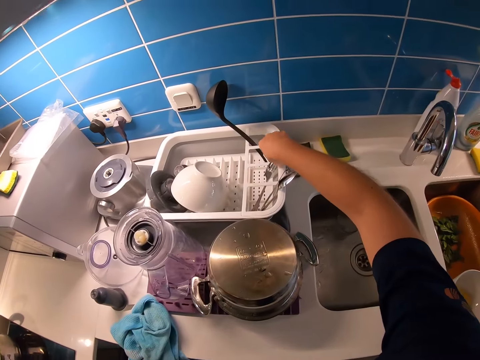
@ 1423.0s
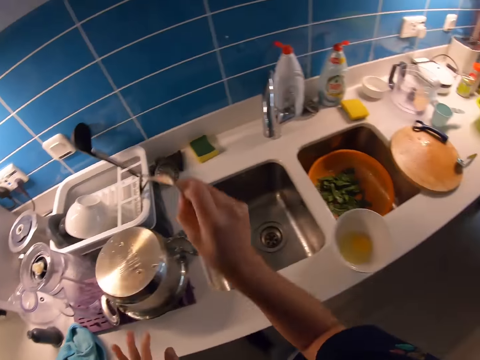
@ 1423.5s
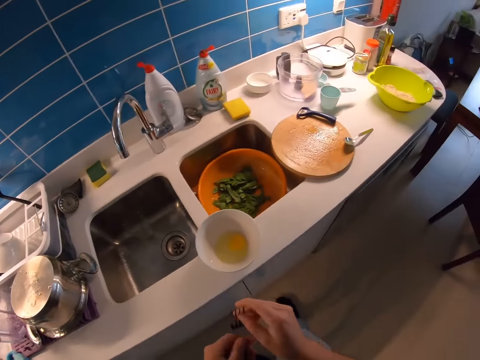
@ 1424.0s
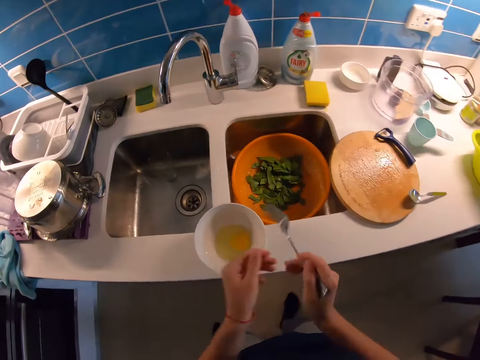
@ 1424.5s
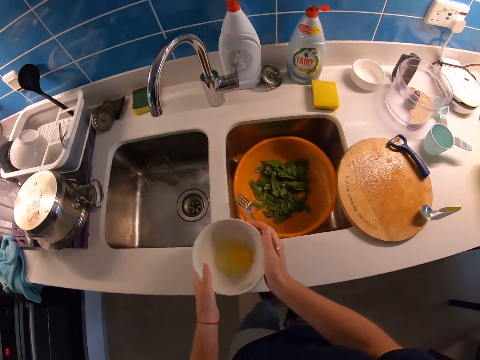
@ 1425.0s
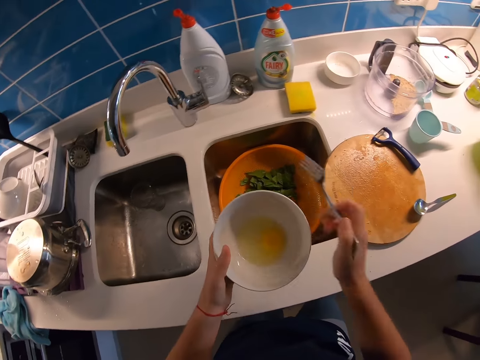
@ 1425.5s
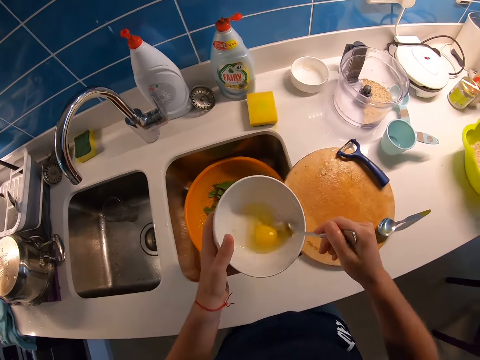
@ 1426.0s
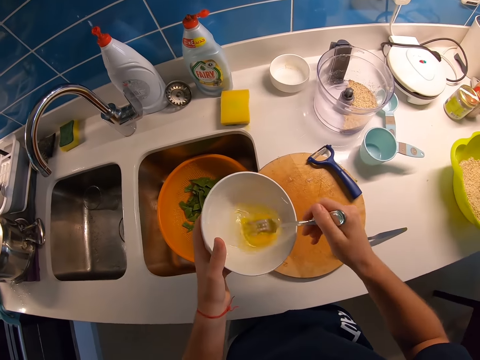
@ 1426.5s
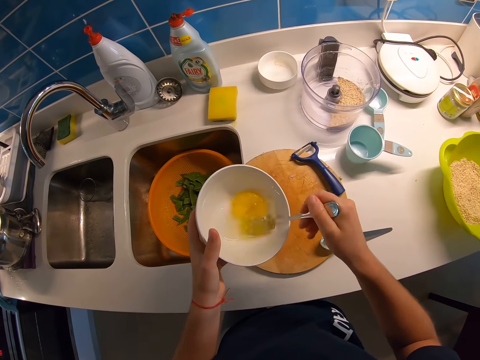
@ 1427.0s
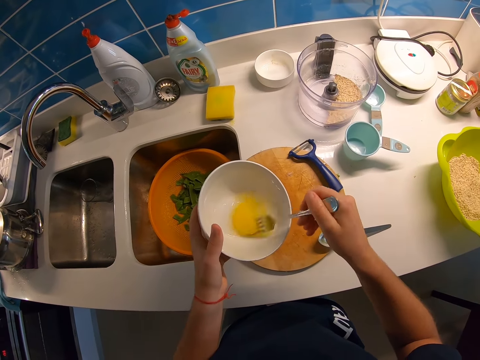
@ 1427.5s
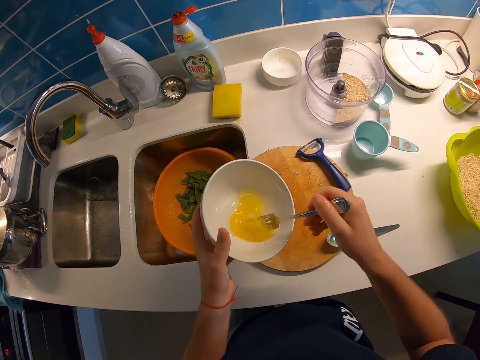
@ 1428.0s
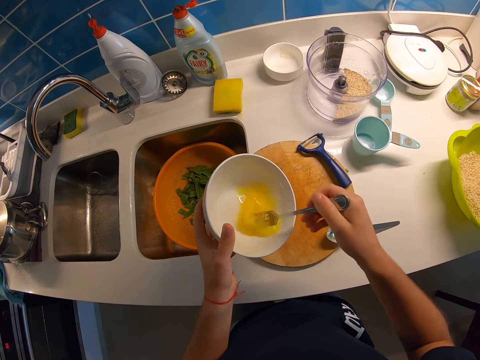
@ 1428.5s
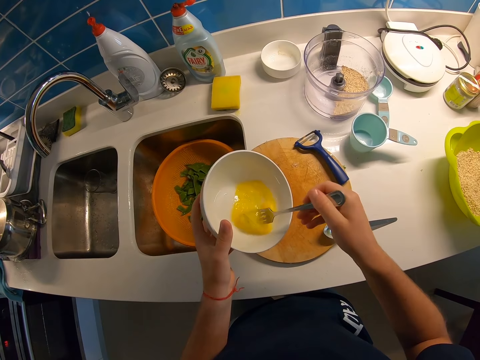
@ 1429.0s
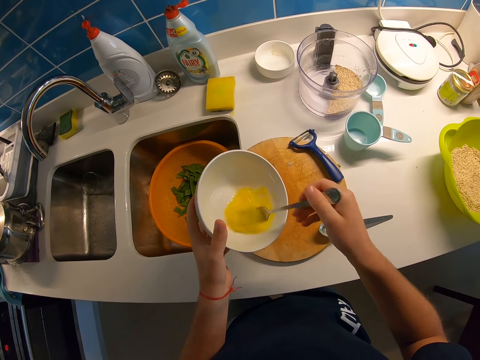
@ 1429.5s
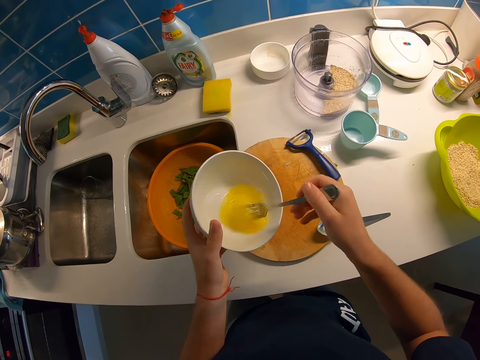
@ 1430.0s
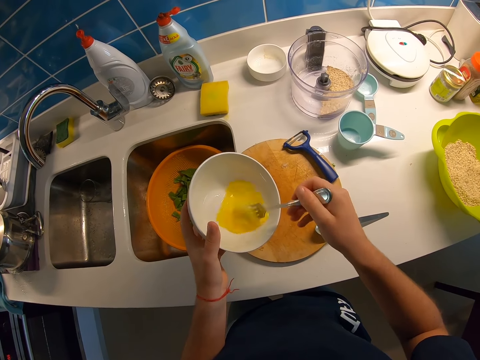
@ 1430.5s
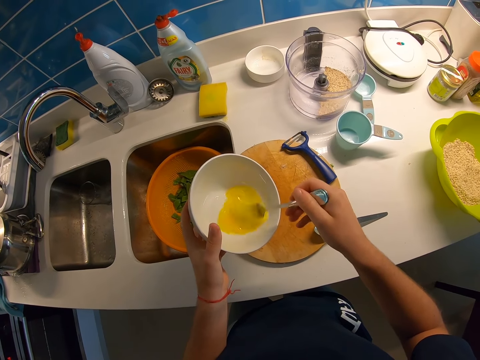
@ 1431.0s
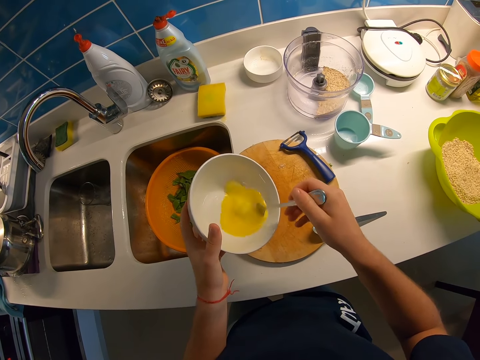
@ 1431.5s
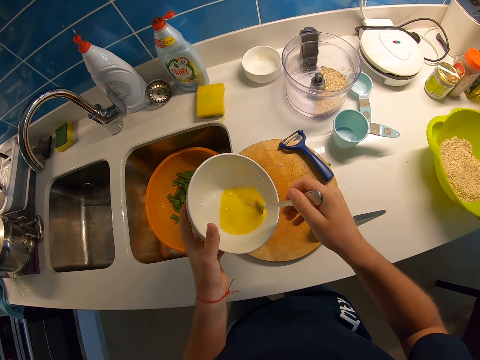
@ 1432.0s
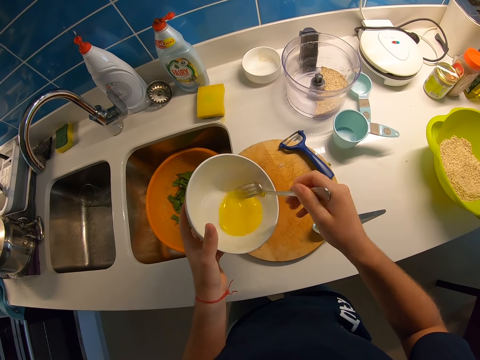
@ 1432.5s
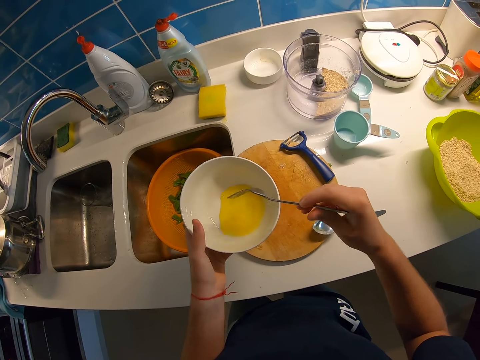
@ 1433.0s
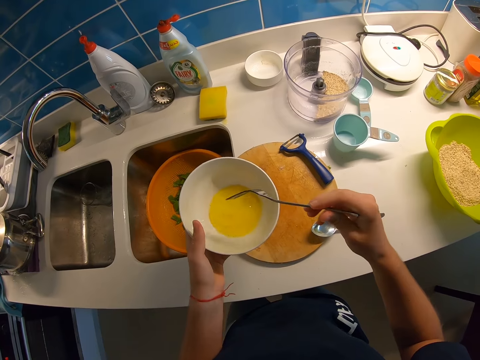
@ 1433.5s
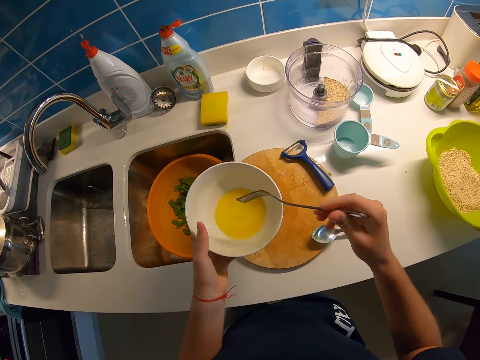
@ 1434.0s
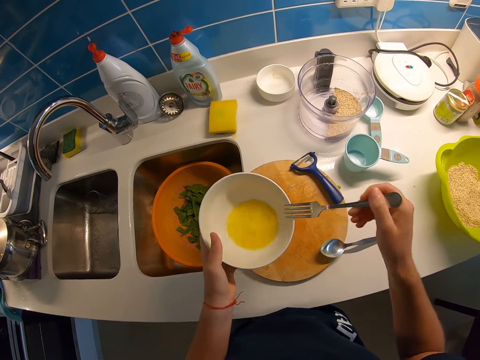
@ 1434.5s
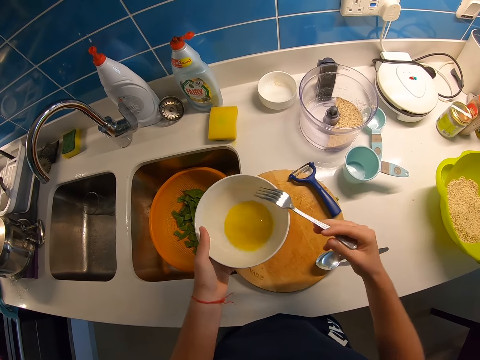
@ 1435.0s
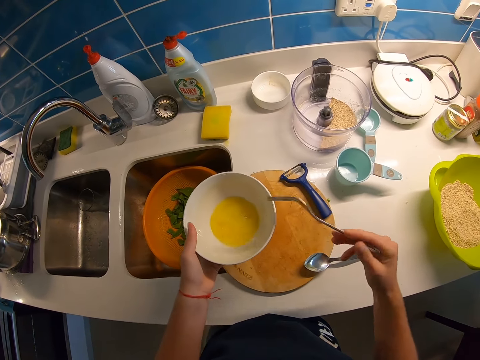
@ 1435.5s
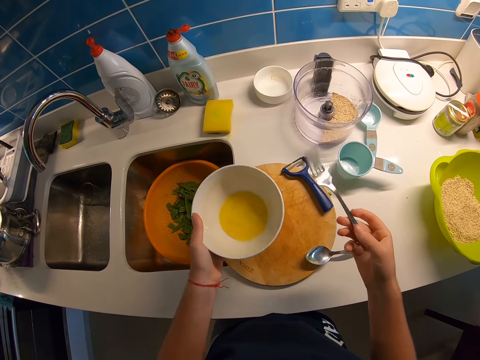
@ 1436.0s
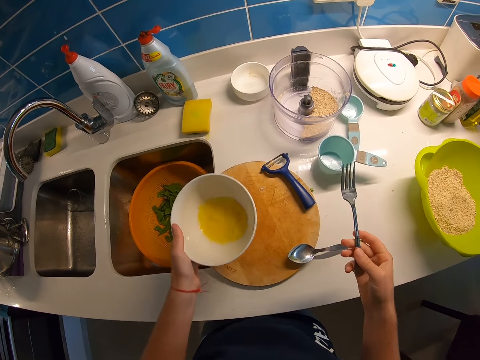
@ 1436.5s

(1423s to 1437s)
The camera wearer places the towel on the counter. They pick a fork from the rack. They hold the fork. They pick up the bowl with the egg. They whisk the egg in the bowl with the fork. They tap the fork on the bowl. They clear the eggs from the fork on the bowl.

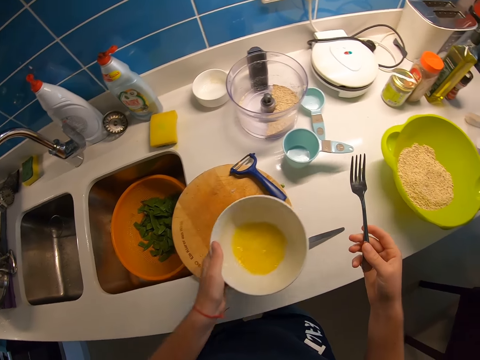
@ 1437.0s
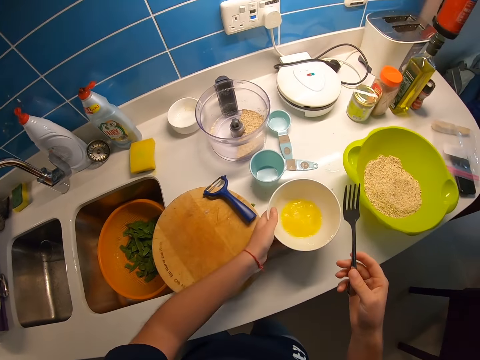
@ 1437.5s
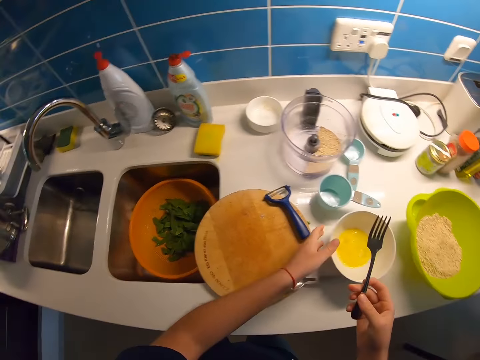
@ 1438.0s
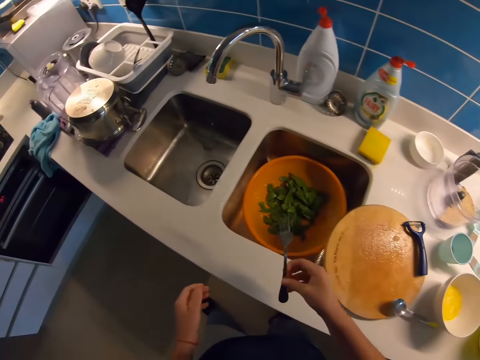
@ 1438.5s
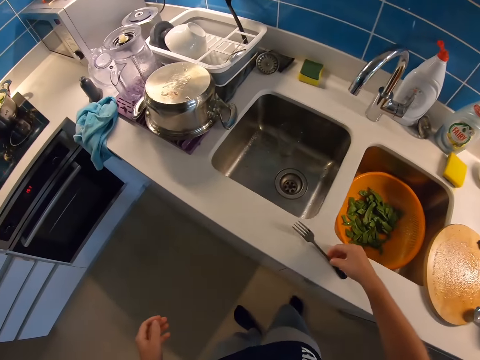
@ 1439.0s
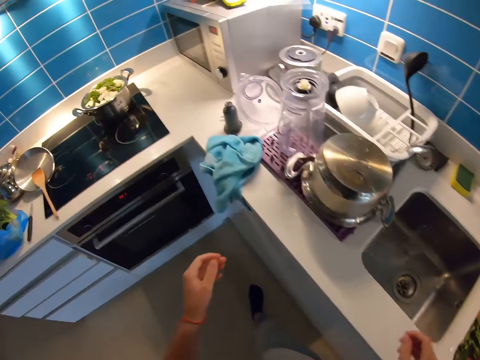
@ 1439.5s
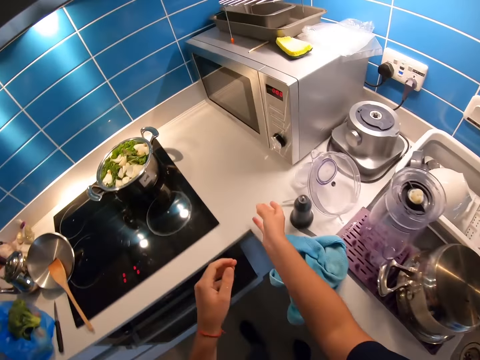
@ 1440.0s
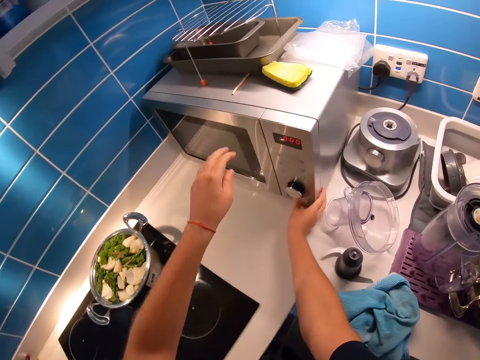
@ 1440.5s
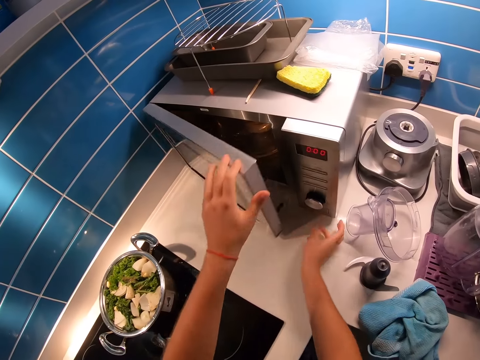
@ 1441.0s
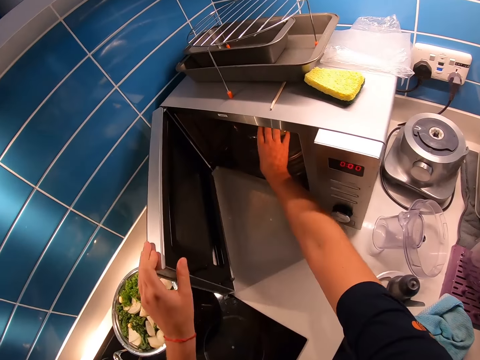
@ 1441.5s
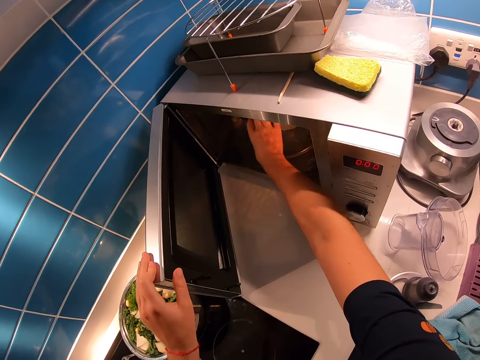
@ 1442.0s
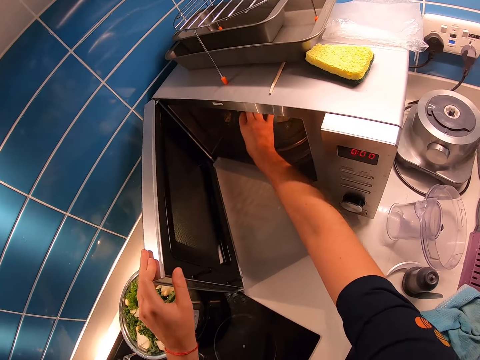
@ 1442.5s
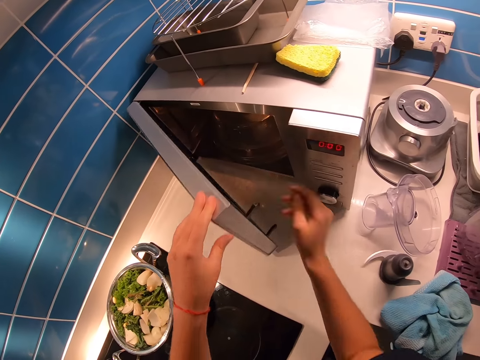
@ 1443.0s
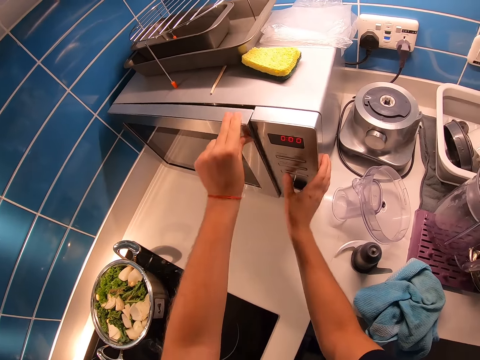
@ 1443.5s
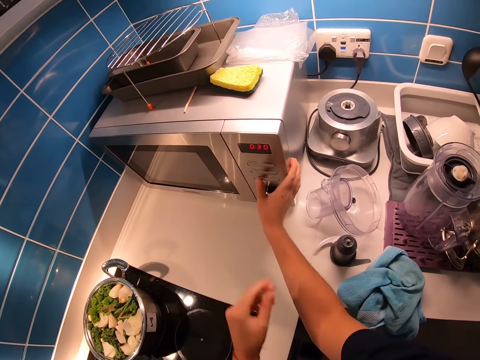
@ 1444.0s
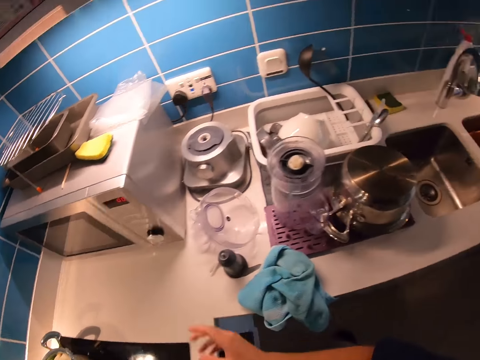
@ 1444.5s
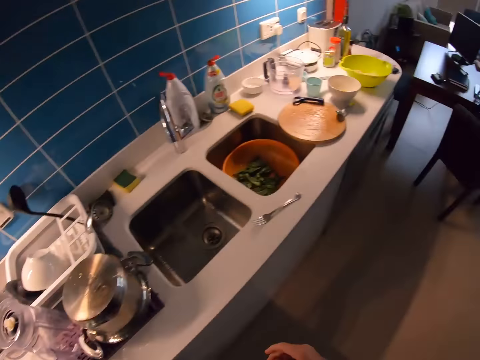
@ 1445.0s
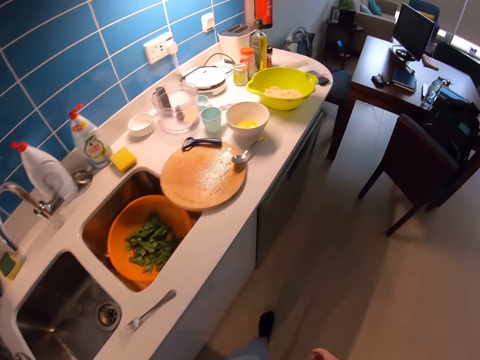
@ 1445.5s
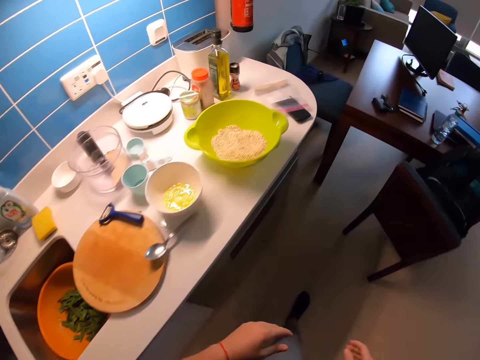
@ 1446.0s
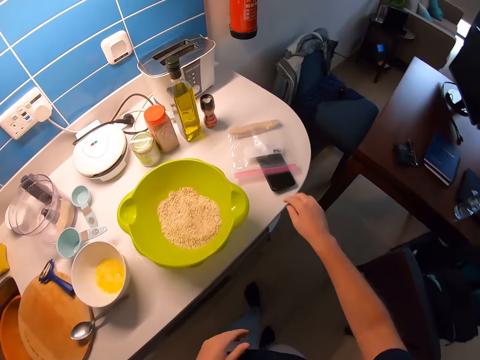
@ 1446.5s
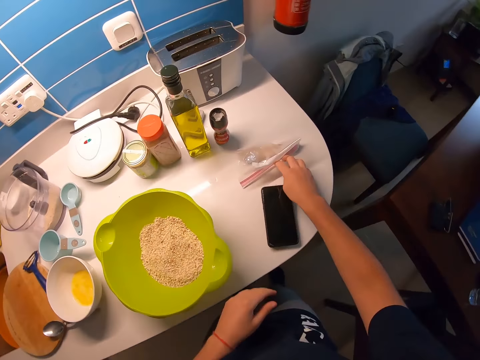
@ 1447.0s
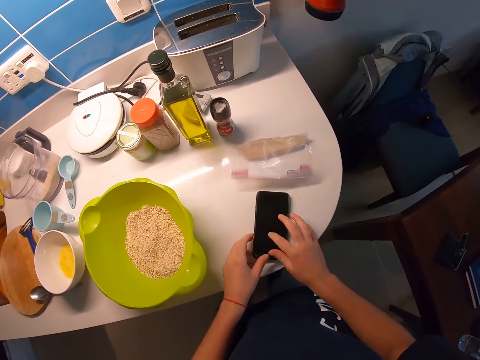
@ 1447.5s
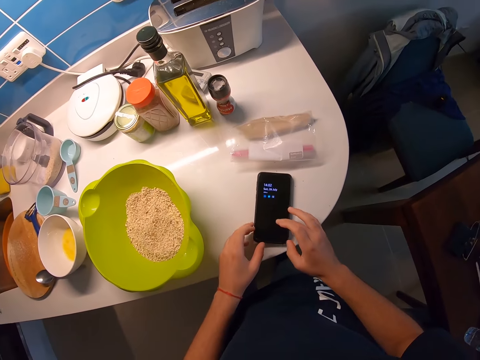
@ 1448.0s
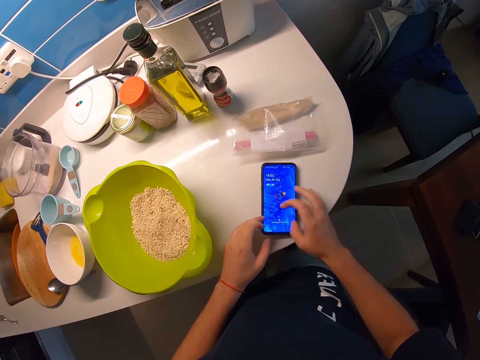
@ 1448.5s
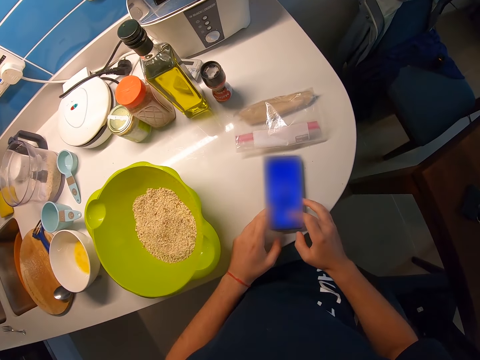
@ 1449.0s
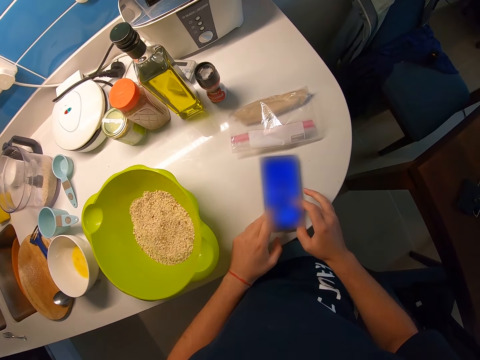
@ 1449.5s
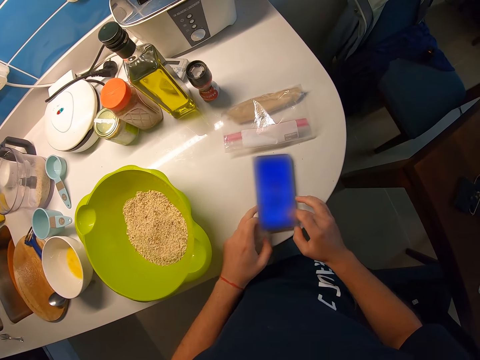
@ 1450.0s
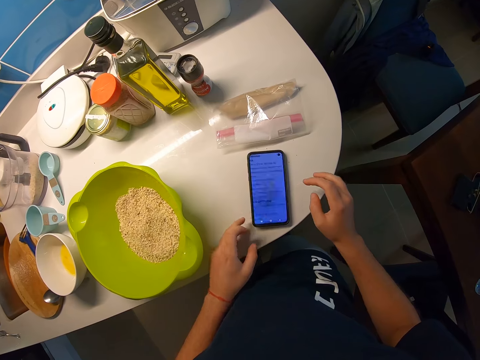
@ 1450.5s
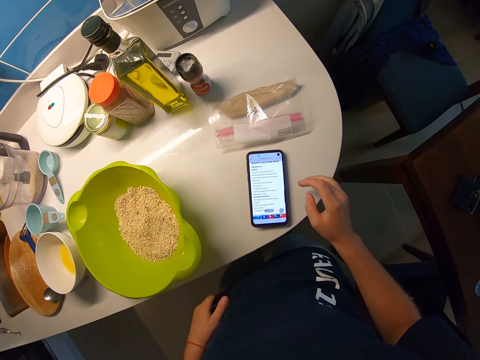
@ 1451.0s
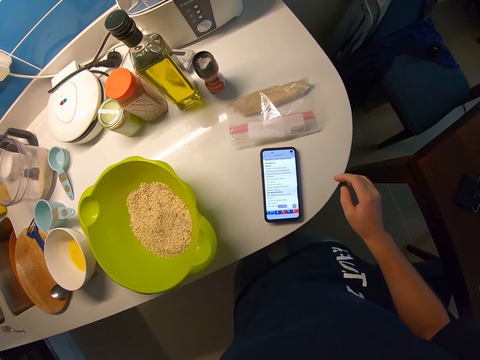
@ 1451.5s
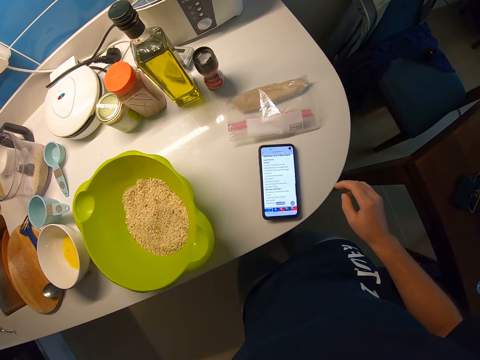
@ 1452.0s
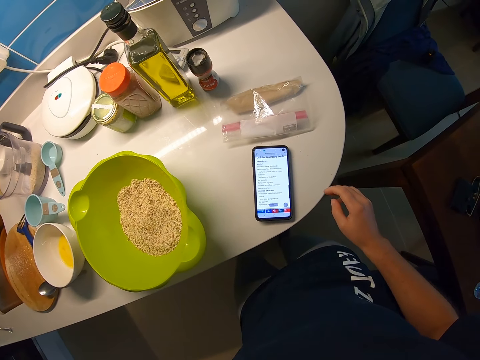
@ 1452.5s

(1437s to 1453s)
The camera wearer places the bowl on the counter. They place the fork on the counter. They hold the microwave. They open the microwave. They check the food in the microwave. They lift the bowl. They close the microwave. They operate the microwave. They walk in the kitchen. They move the sachet of ingredient on the table from the phone. They operate the cellphone. They scroll the phone on the counter. They read the recipe from the cellphone.
